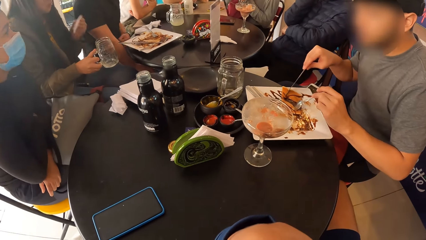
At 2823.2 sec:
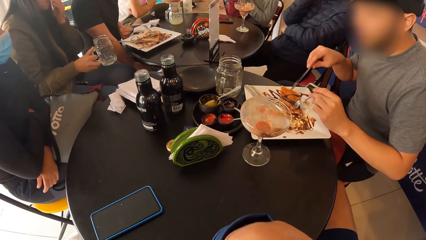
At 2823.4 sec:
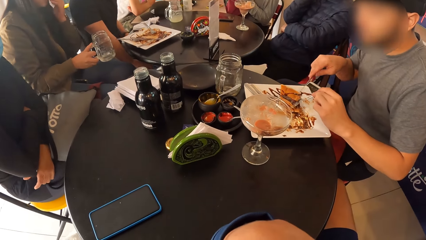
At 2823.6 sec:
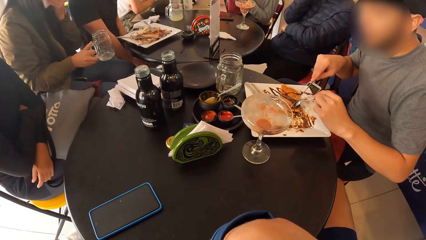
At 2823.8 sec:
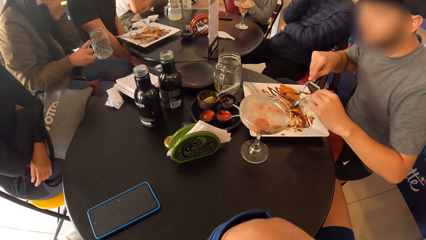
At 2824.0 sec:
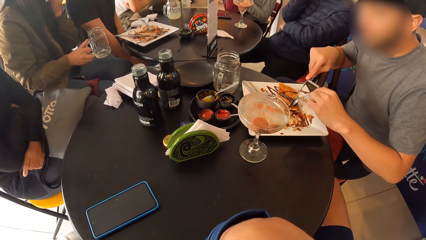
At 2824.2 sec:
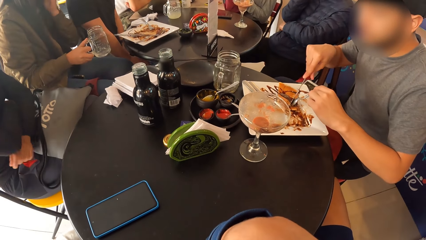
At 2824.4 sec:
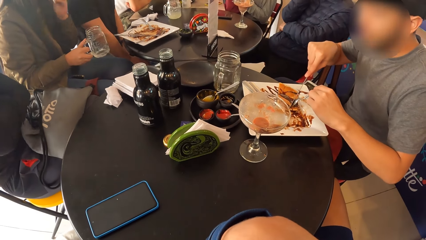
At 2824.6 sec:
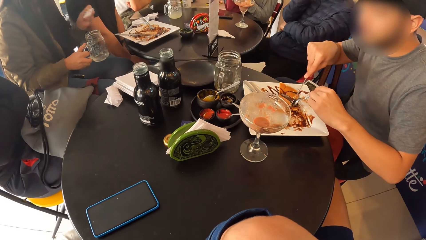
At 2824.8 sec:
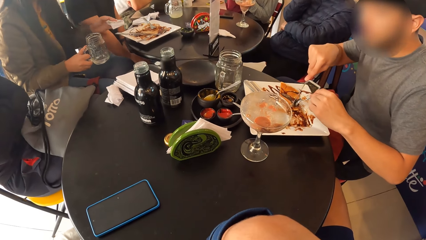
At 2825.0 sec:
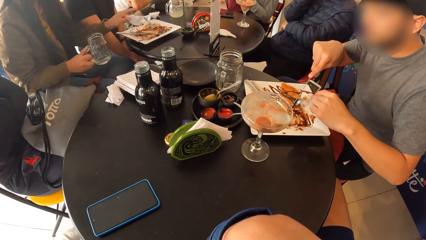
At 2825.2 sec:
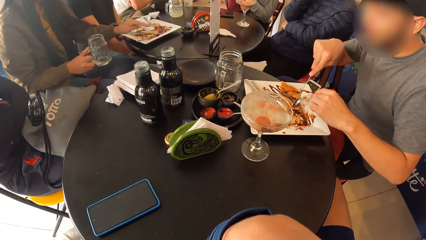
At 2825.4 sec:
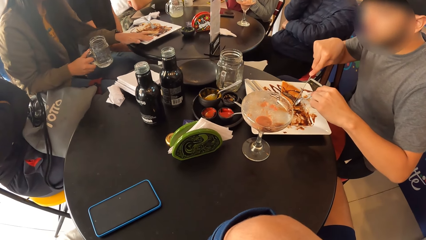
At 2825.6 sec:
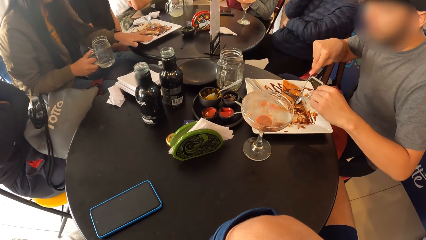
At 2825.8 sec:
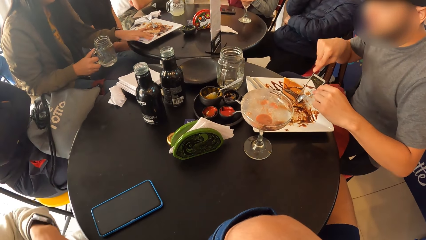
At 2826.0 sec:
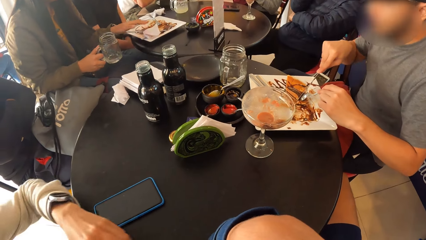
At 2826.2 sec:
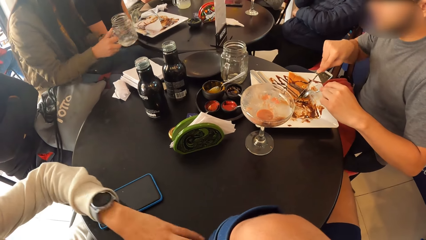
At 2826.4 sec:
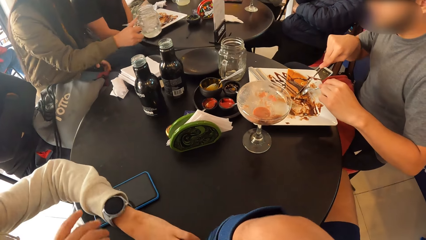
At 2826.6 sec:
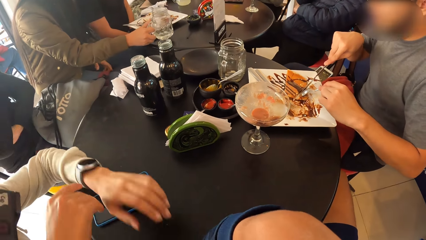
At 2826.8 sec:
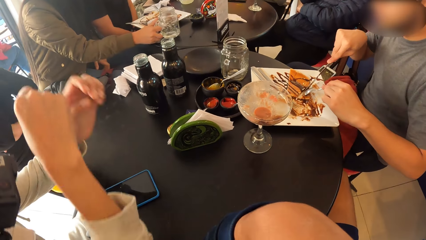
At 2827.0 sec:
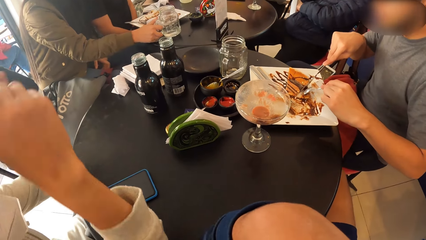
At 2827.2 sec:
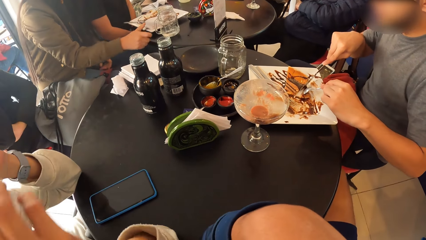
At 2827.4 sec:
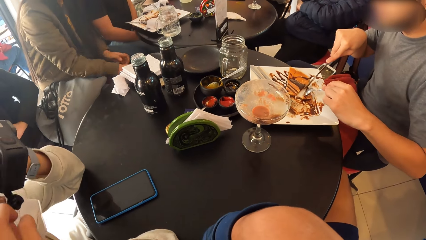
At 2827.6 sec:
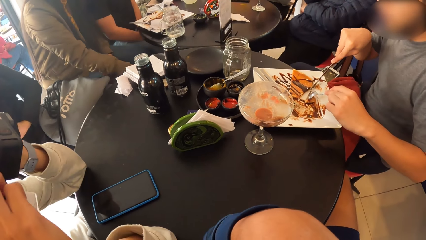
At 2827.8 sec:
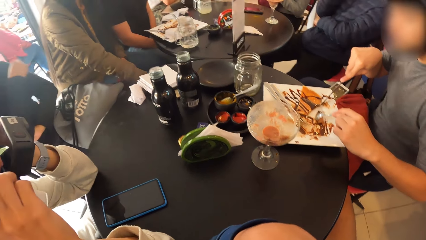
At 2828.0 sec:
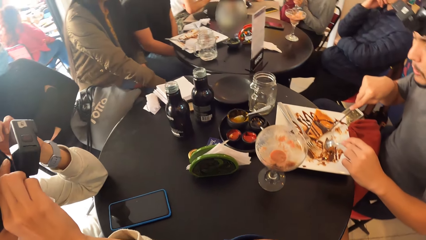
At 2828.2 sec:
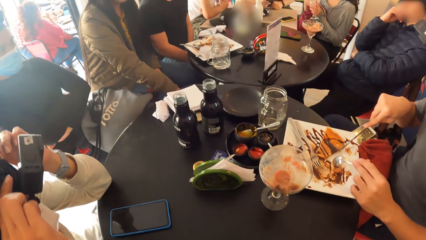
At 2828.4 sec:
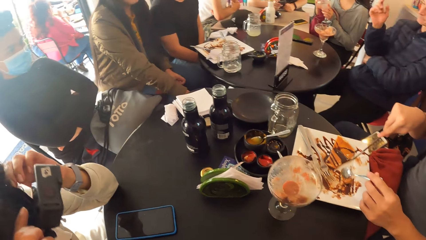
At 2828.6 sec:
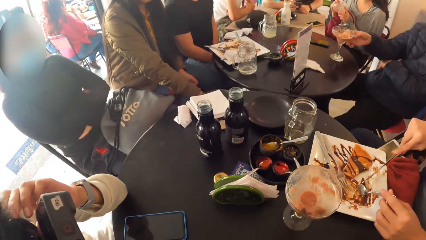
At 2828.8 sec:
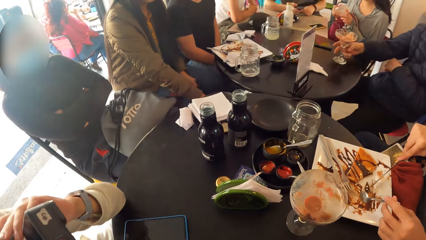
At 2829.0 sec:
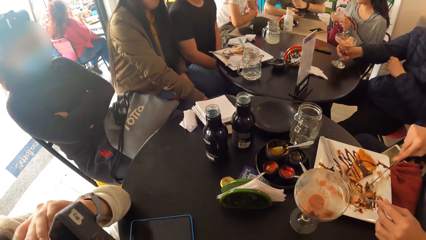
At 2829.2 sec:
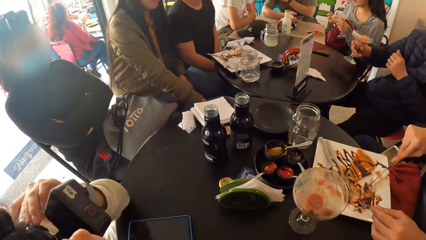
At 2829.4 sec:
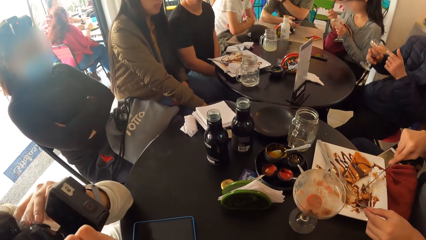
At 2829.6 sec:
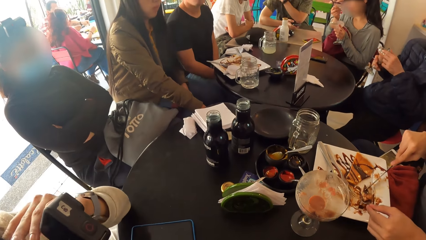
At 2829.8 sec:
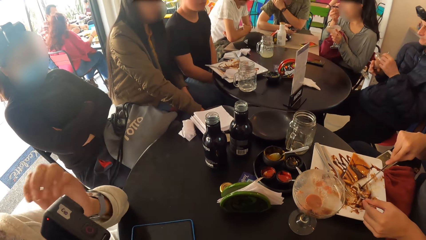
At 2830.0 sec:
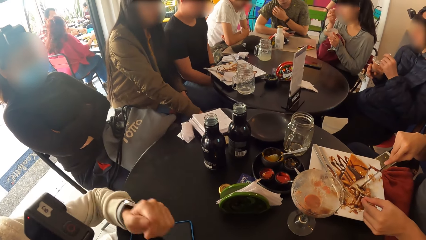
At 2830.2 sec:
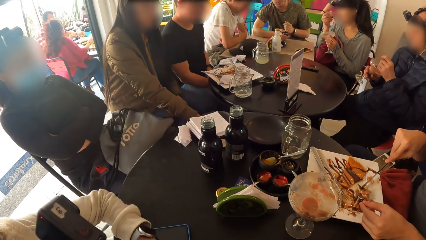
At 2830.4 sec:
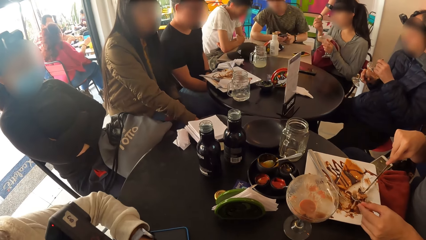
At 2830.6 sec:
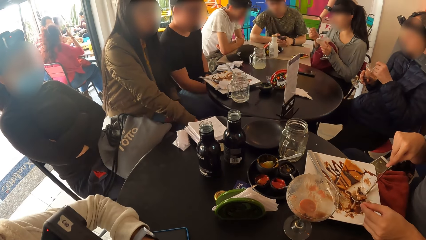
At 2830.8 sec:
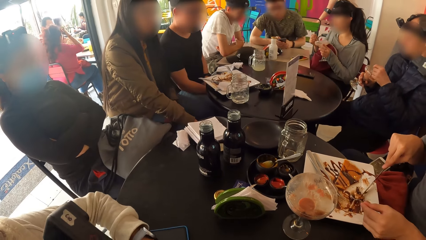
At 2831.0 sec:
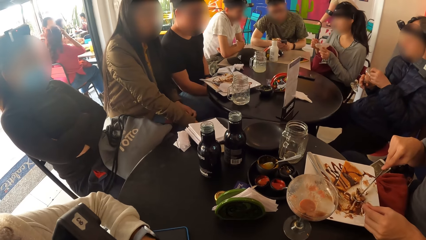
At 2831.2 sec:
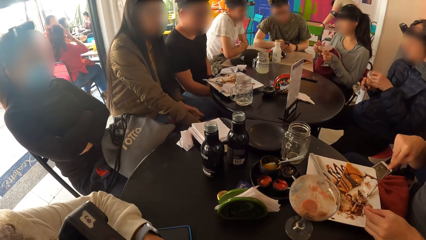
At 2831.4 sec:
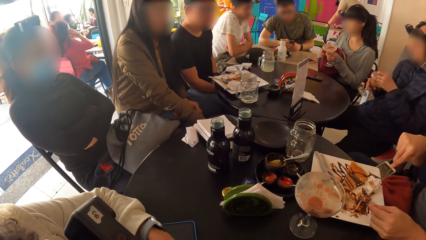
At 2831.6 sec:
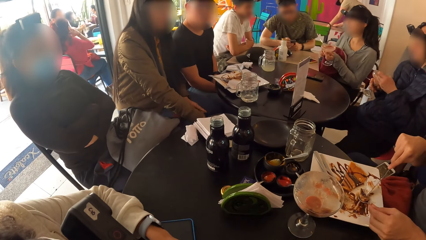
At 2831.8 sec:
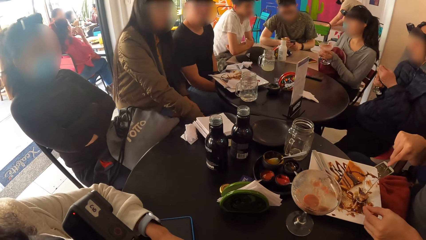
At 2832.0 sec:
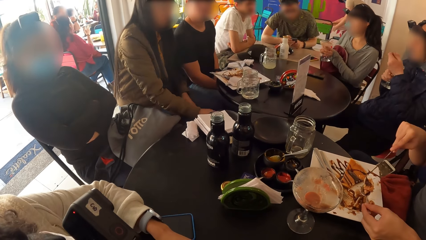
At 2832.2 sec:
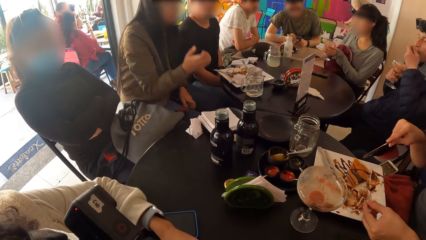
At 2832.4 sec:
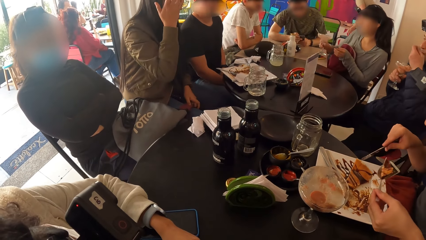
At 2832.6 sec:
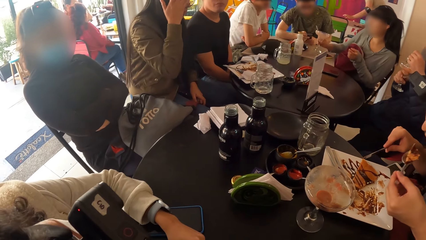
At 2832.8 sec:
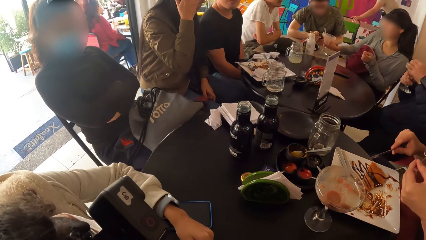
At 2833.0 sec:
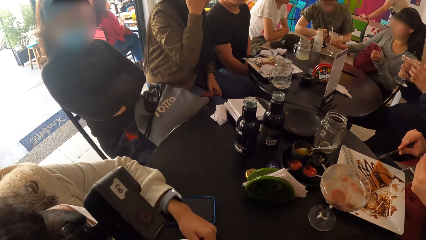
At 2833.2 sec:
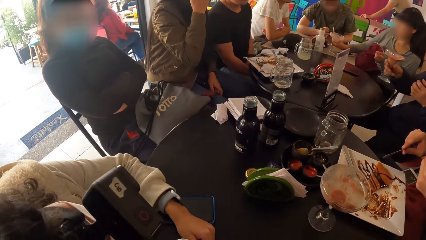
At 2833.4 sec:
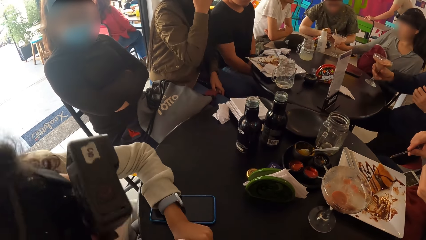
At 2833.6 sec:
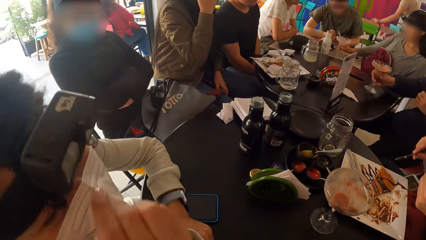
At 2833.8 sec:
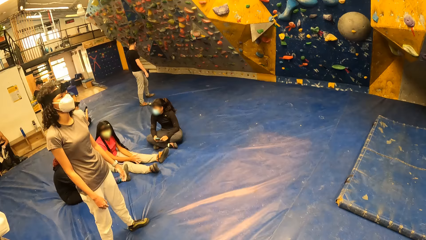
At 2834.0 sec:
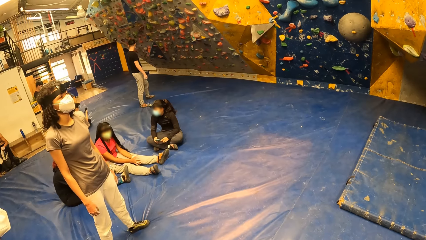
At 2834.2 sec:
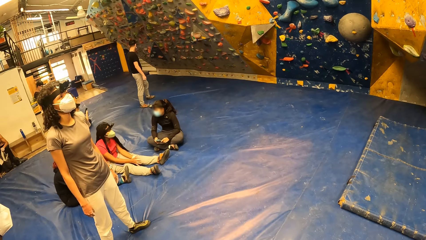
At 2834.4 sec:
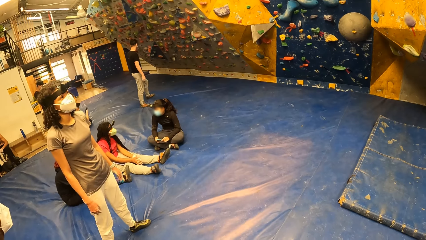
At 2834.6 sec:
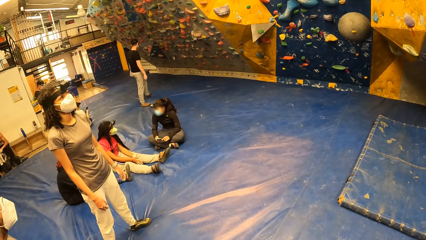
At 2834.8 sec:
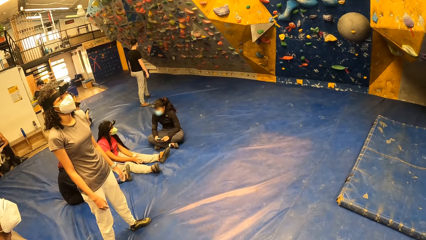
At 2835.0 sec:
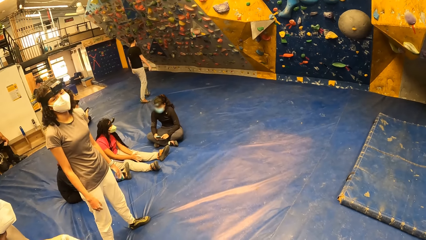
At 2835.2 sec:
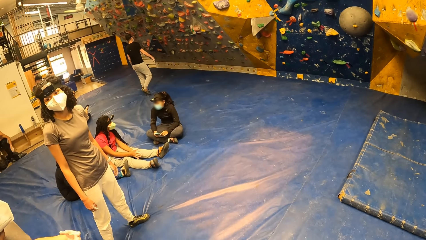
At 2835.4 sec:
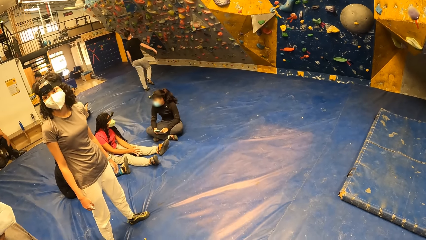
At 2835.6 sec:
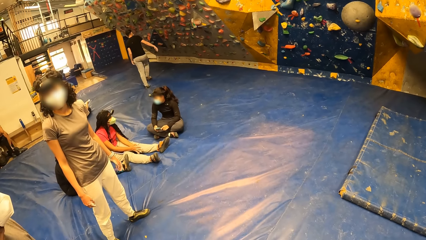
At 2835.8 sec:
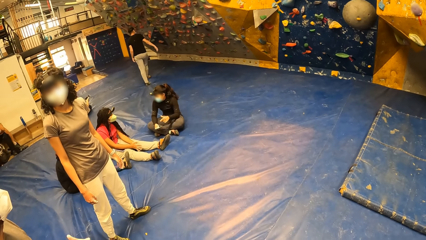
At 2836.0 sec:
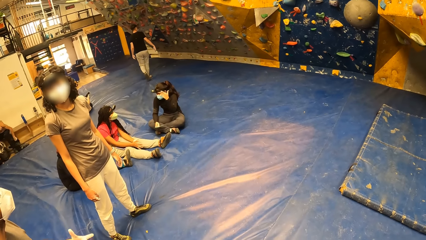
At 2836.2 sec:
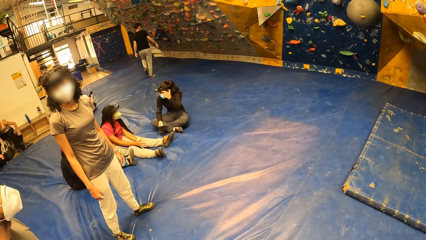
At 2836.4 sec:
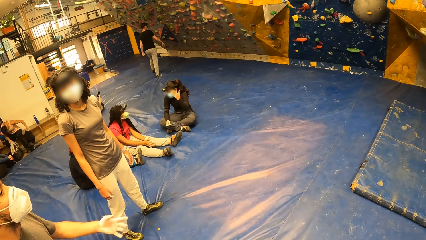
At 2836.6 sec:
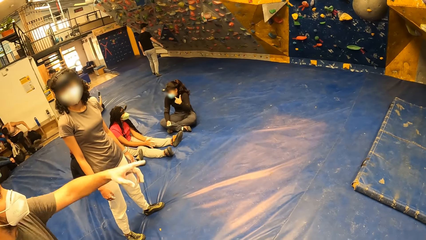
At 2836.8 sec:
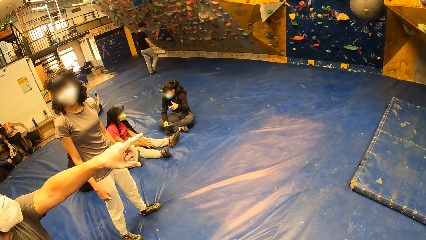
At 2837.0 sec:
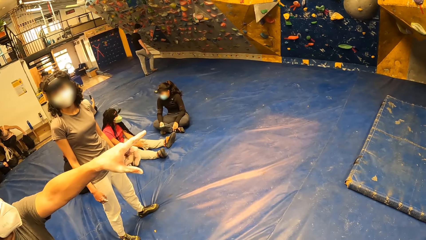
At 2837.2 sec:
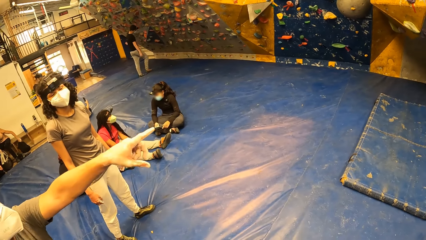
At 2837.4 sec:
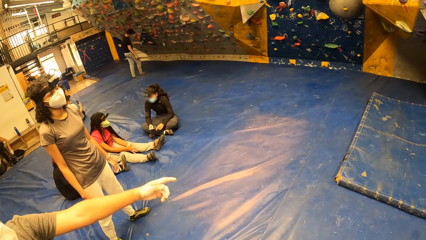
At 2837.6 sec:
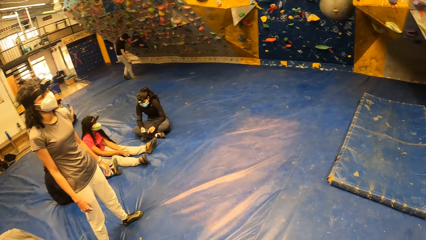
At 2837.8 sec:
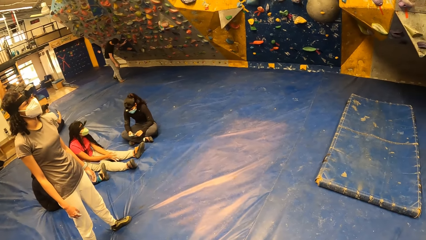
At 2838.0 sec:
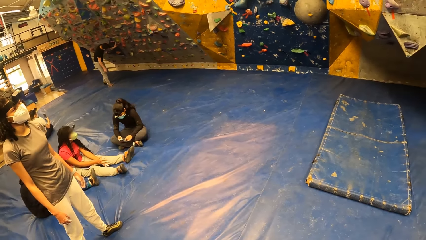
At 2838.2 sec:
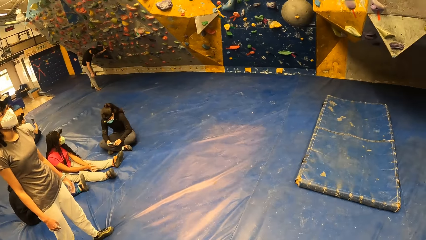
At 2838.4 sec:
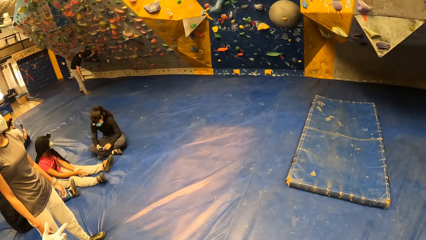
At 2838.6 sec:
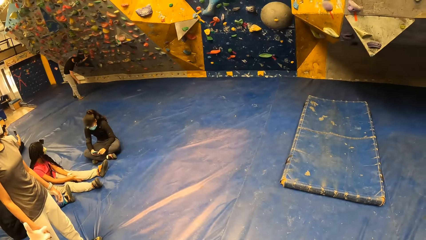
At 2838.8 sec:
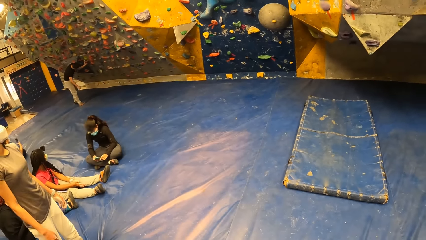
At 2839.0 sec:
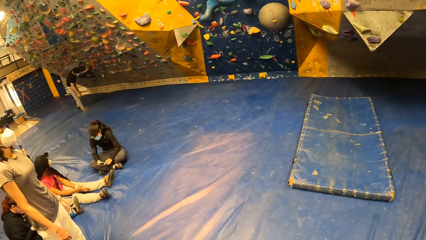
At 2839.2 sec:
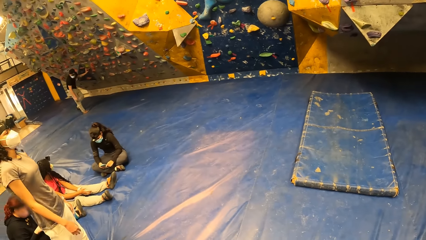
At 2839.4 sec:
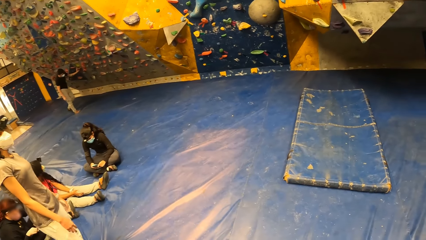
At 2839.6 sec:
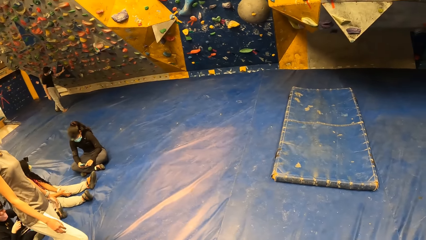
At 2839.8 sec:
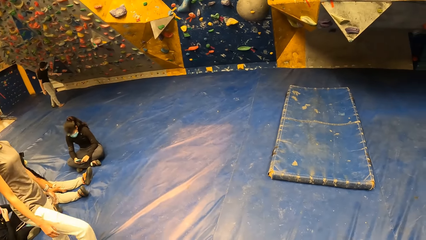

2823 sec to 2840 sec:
A woman cleans her mouth with a tissue paper in her left hand. A man cuts the bread on the plate on the table with the spoon in his left hand and the knife in his right hand. The woman drops the tissue paper in her left hand on the plate on the table. The woman drops the glass jar in her right hand on the table. The man cuts the bread. Another woman touches the camera on her head with both hands. Another man lifts the glass cup on the table with his right hand. The other man puts the spoon in his left hand into his mouth. The first woman lifts her hand. The other man drops the glass cup in his right hand on the table. The first man moves around. The first woman looks at the camera wearer. The first man interacts with the other woman and points to a bouldering wall.
